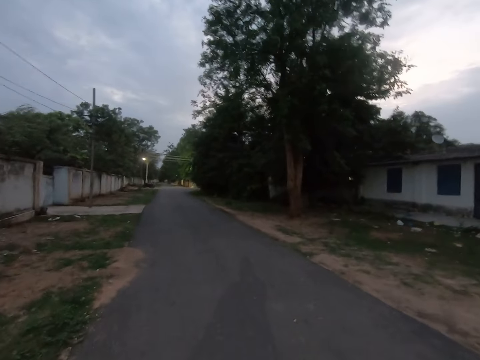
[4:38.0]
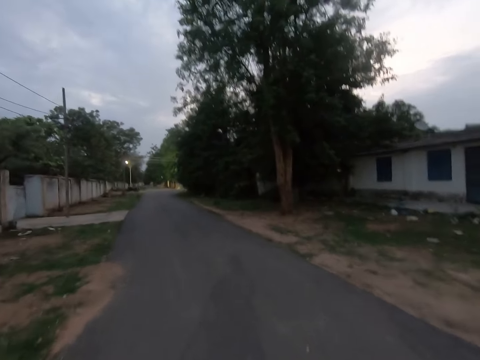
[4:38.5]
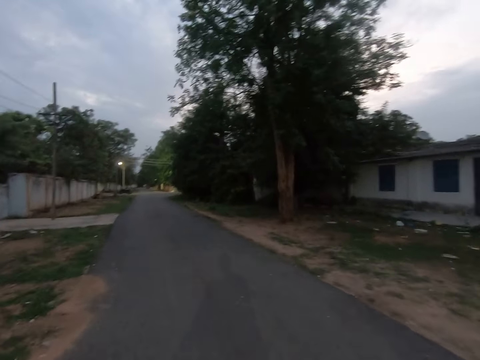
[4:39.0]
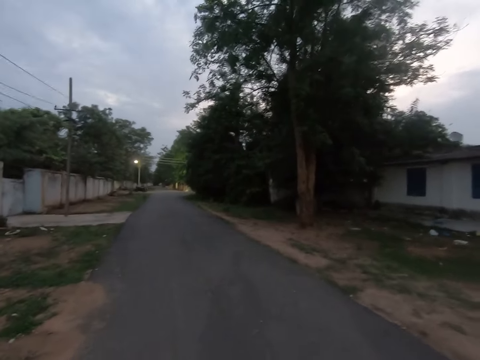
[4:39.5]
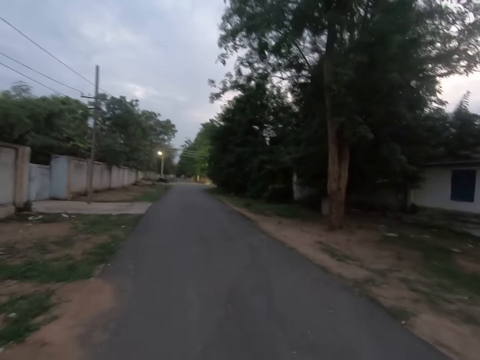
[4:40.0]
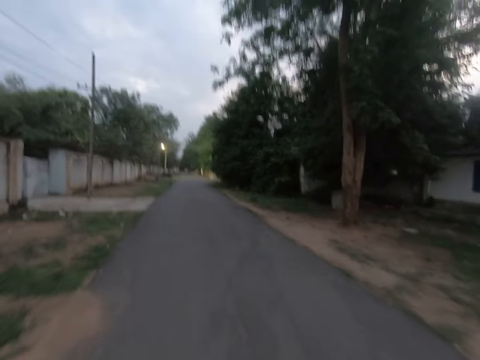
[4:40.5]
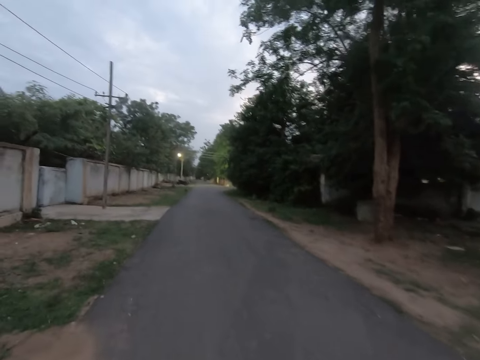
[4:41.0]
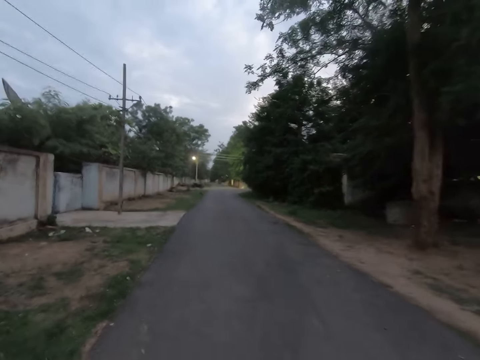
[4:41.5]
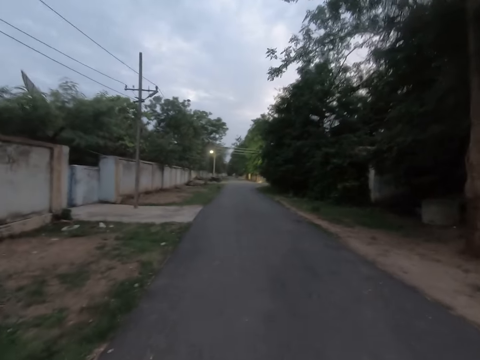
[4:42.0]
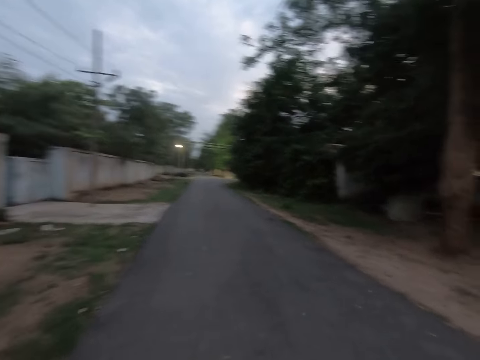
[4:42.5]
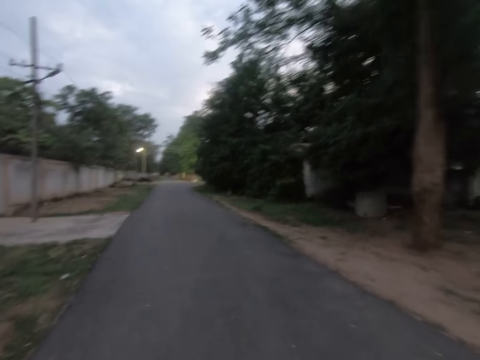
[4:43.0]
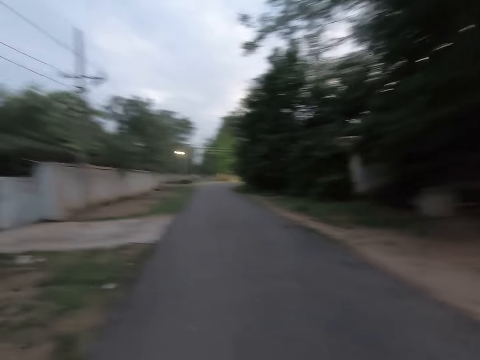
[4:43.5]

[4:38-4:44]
The camera wearer interacts with the woman.
